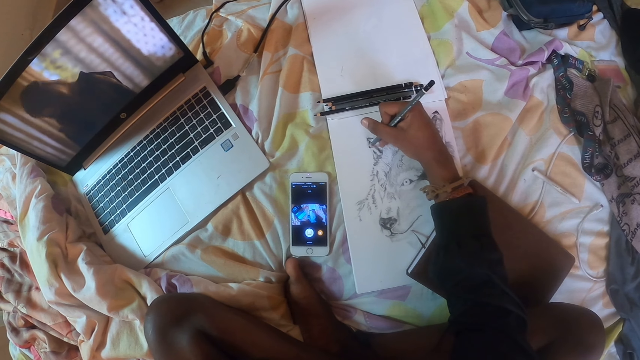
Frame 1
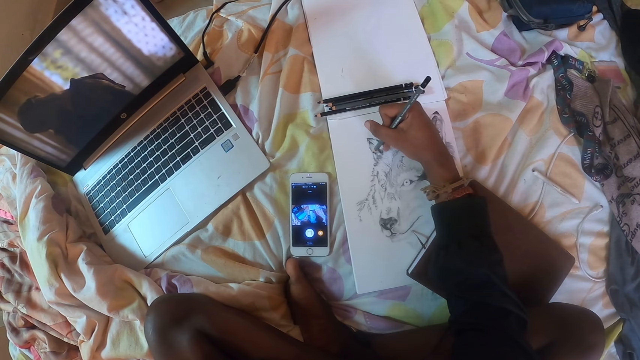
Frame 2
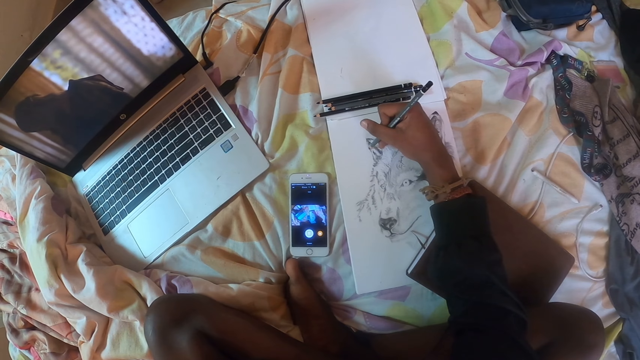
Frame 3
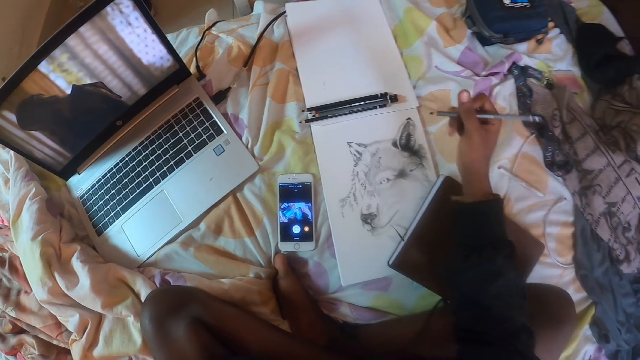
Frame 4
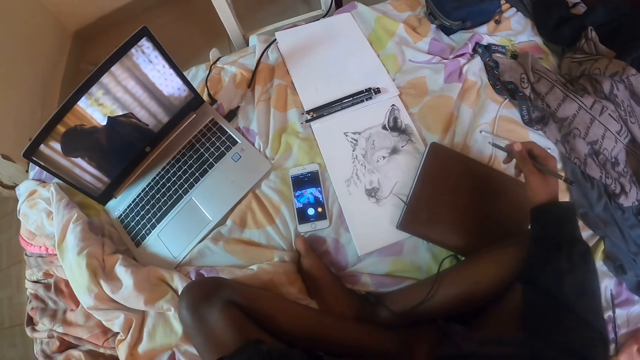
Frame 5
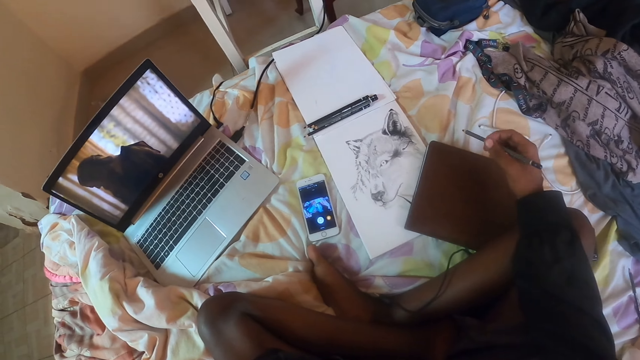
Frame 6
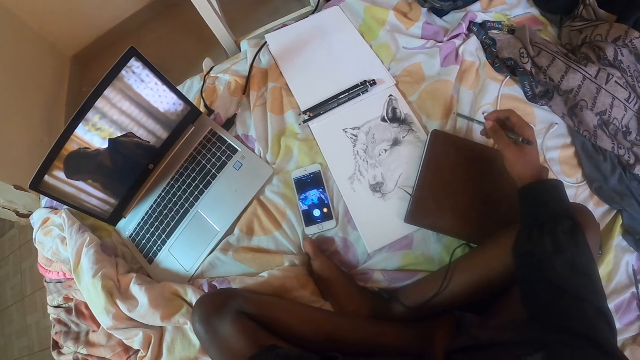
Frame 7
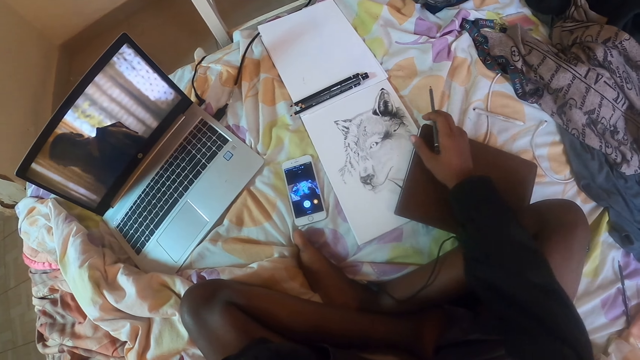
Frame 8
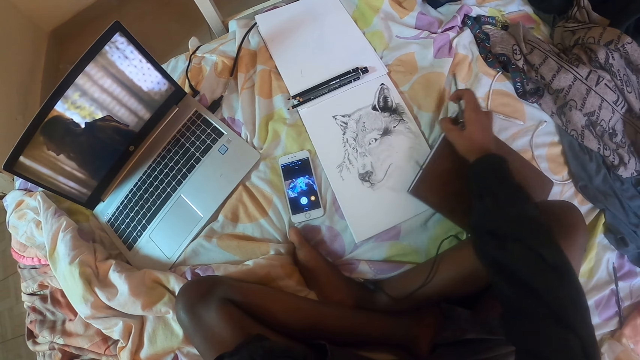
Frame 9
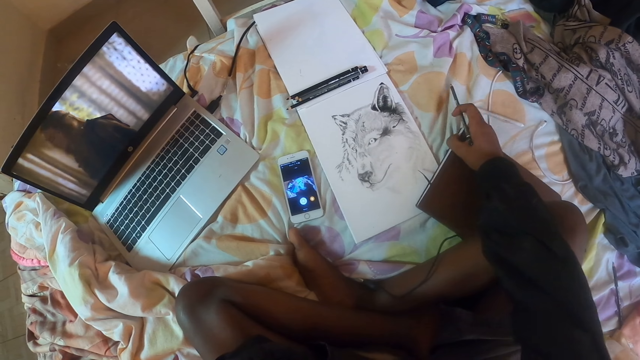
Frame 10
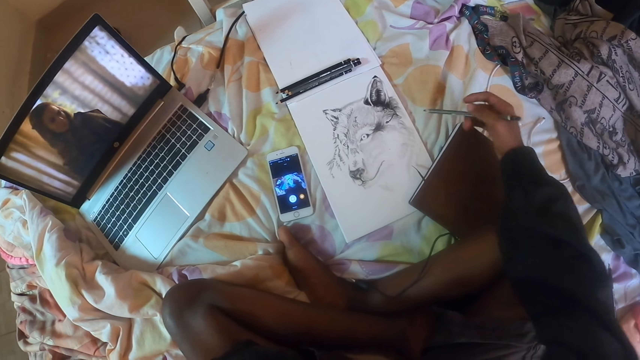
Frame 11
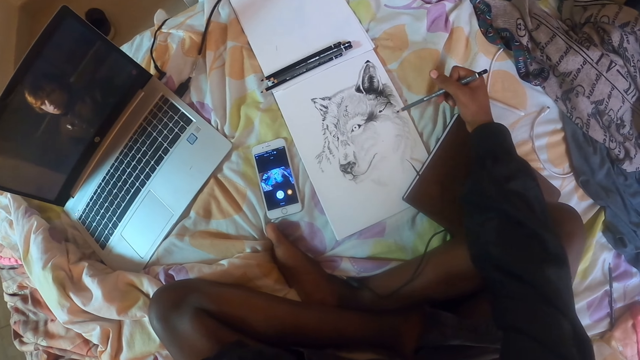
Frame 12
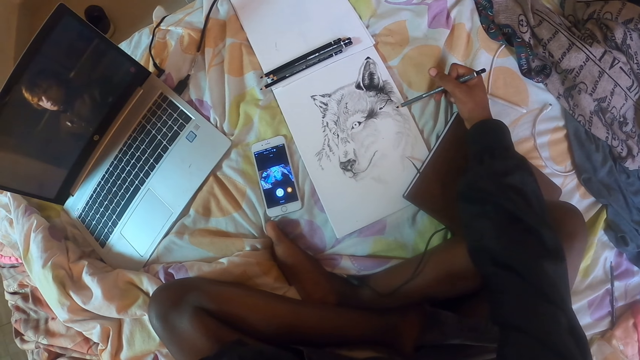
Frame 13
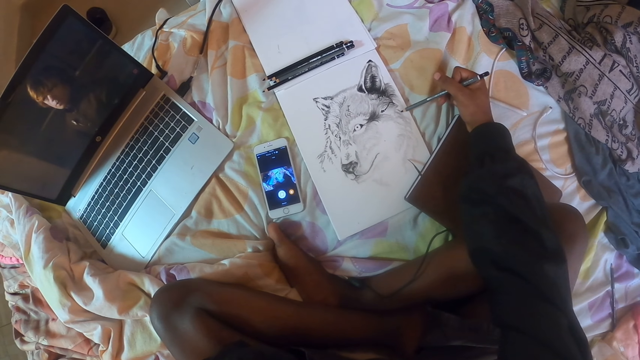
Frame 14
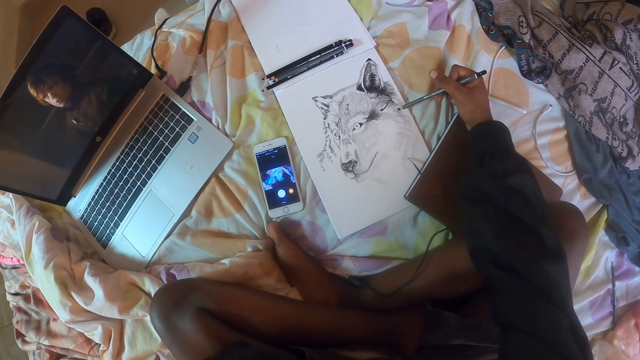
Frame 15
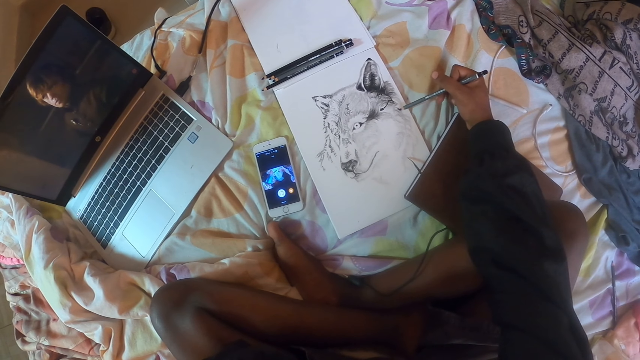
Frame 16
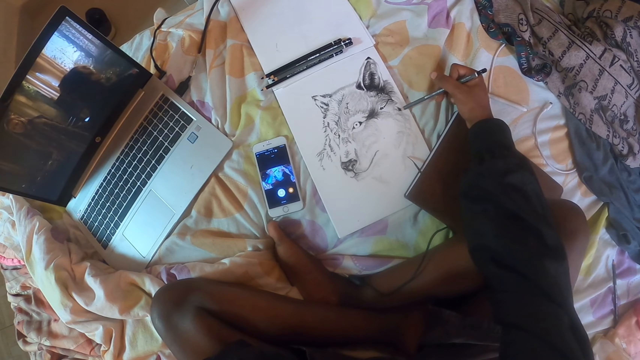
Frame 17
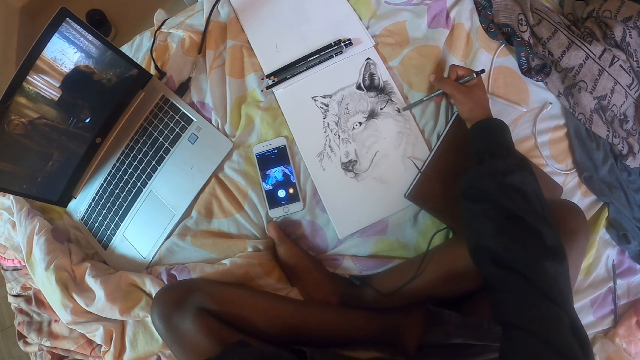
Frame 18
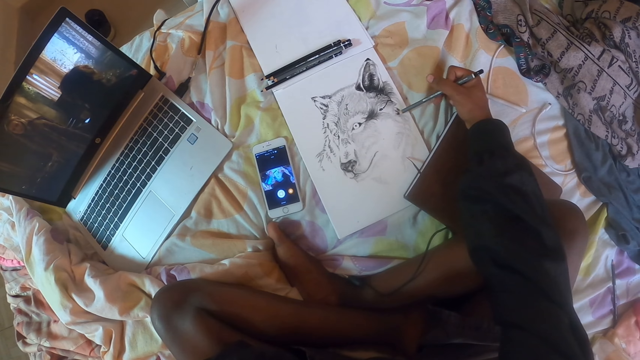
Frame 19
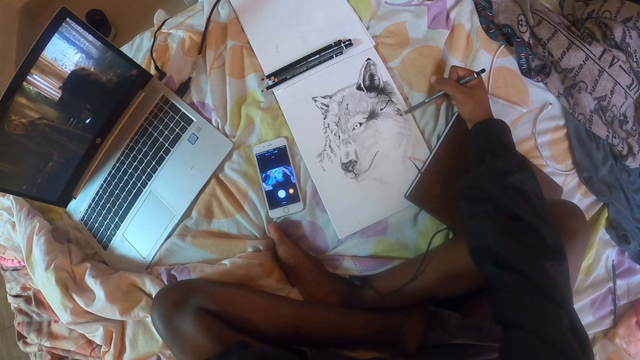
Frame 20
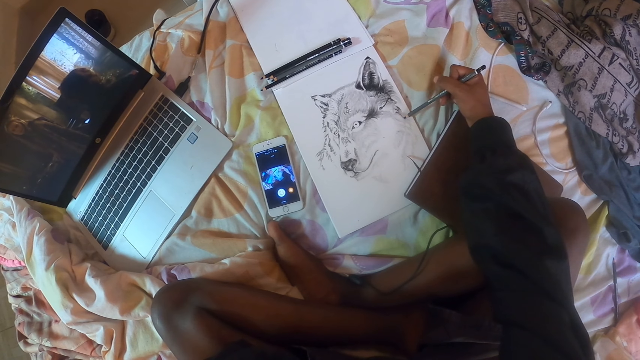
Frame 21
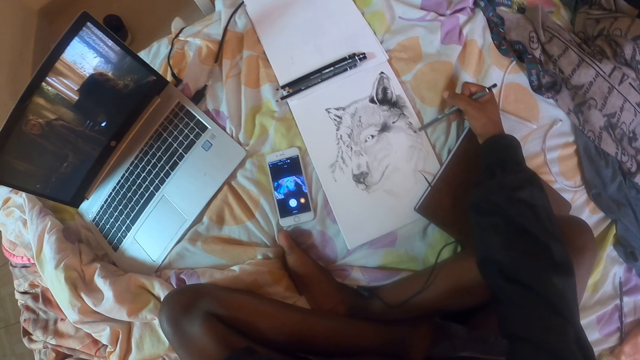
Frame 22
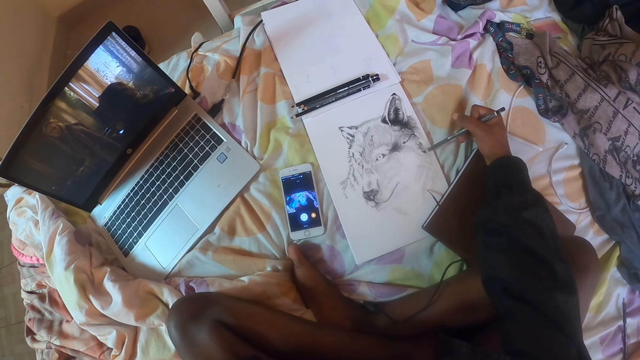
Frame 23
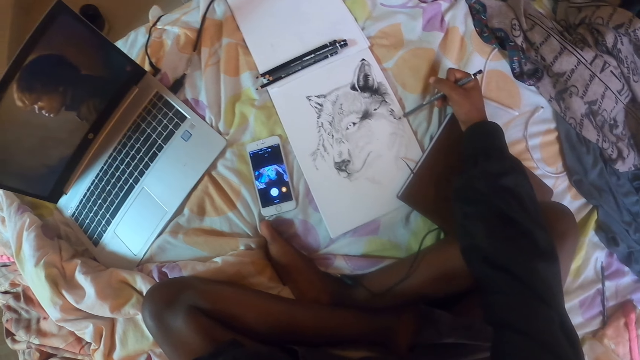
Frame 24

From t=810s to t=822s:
The camera wearer looks at a drawing. They draw a paper with a pencil.

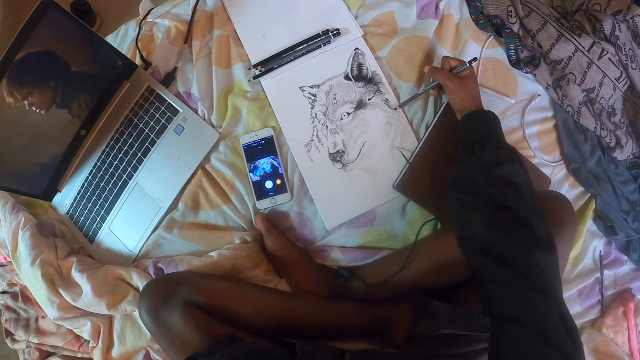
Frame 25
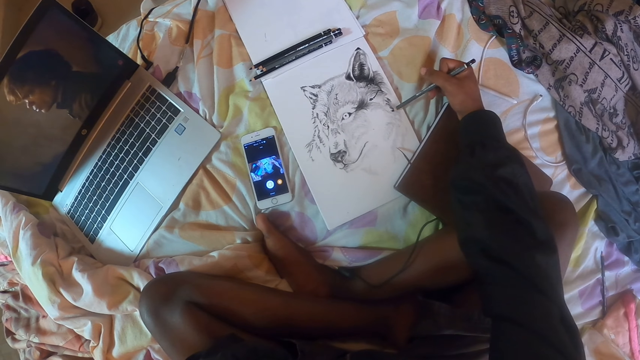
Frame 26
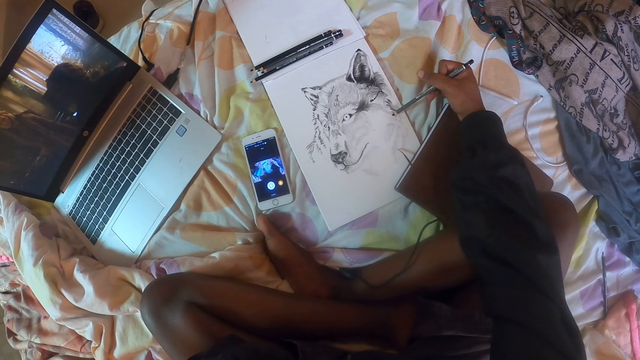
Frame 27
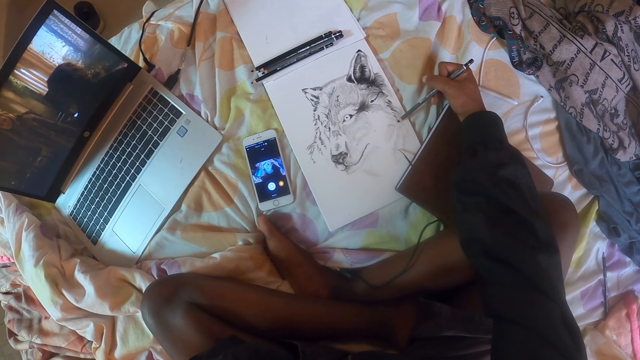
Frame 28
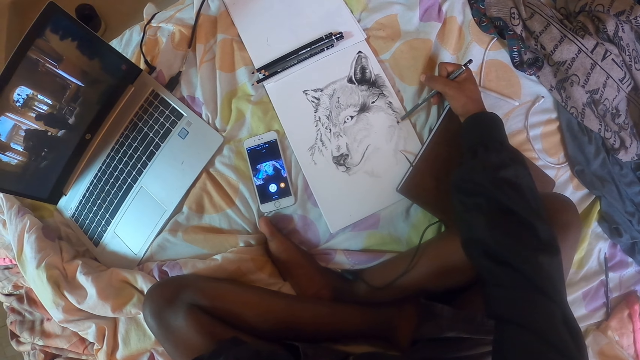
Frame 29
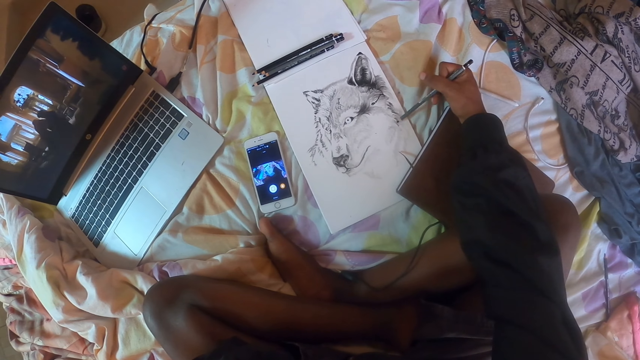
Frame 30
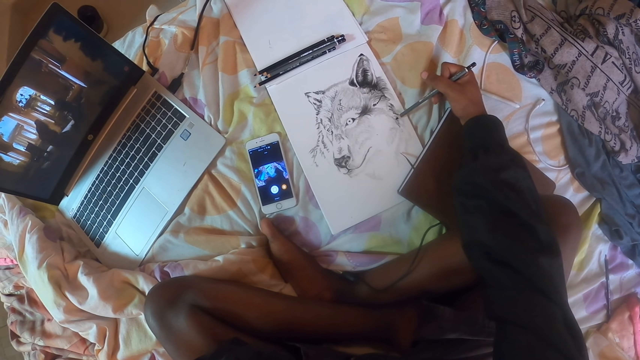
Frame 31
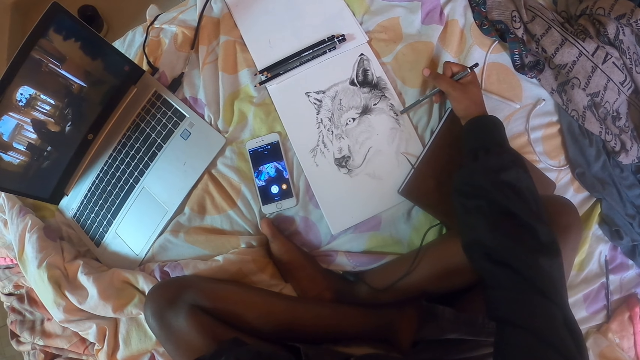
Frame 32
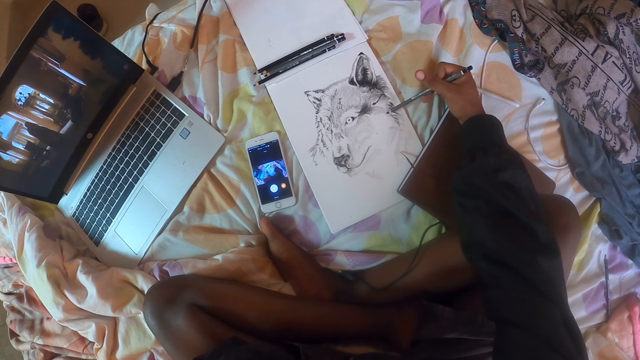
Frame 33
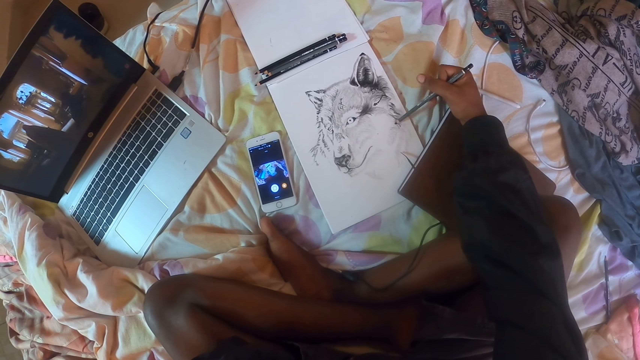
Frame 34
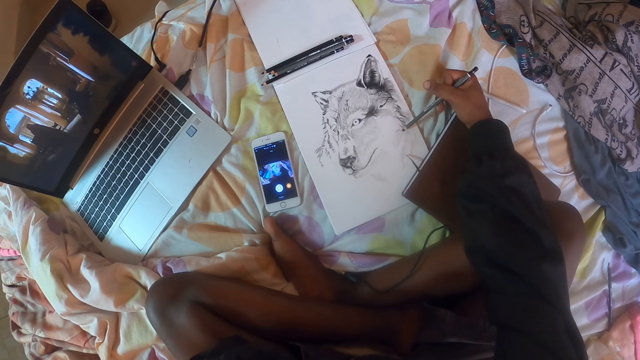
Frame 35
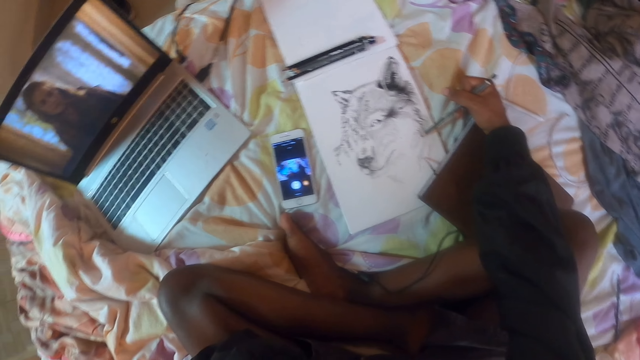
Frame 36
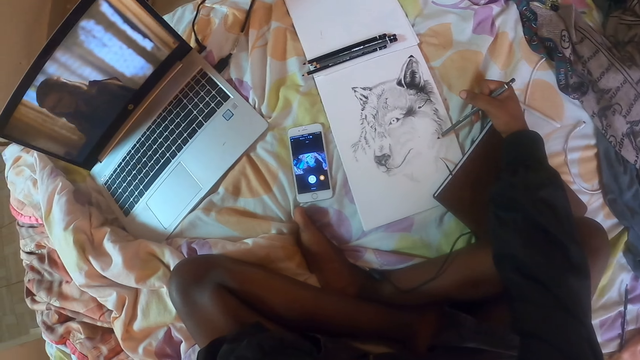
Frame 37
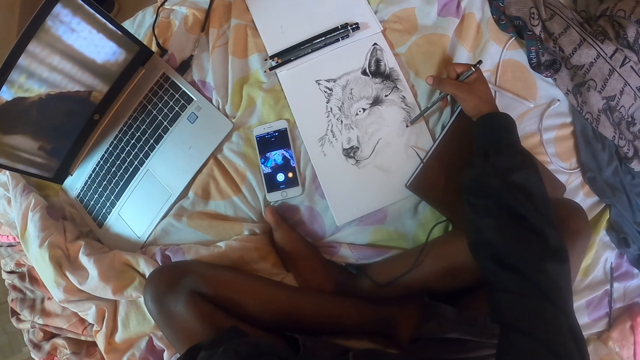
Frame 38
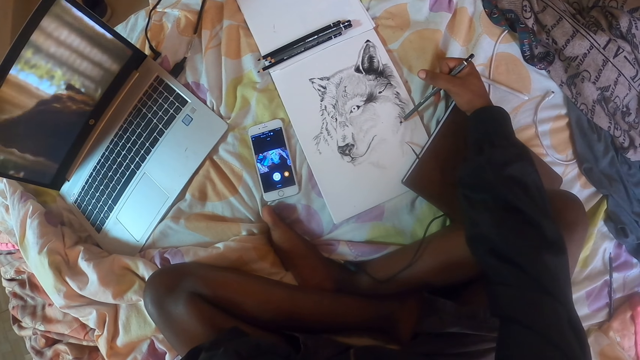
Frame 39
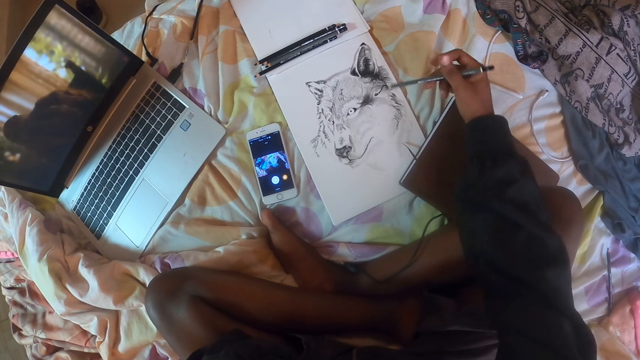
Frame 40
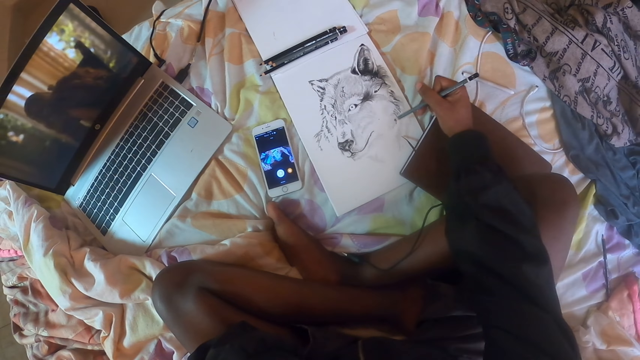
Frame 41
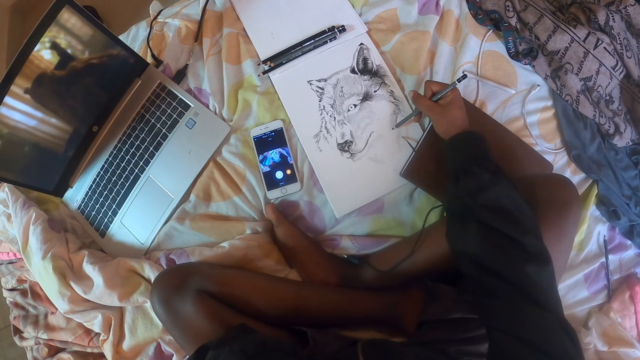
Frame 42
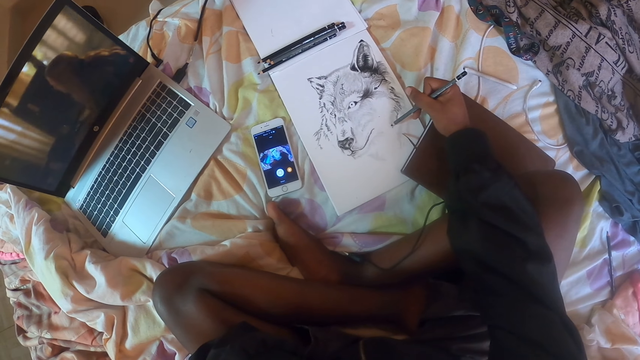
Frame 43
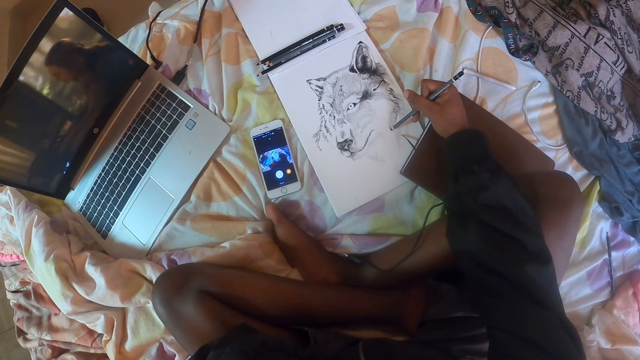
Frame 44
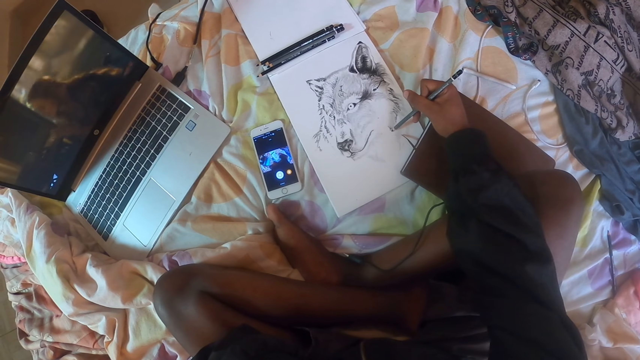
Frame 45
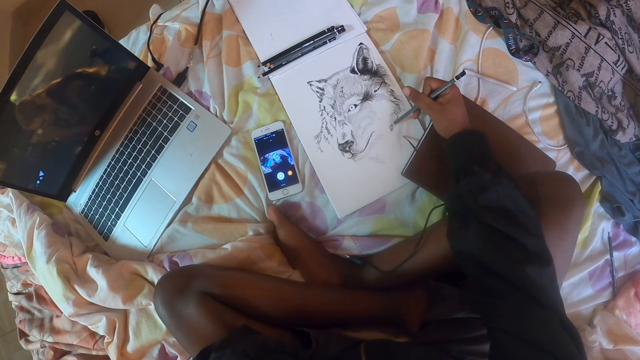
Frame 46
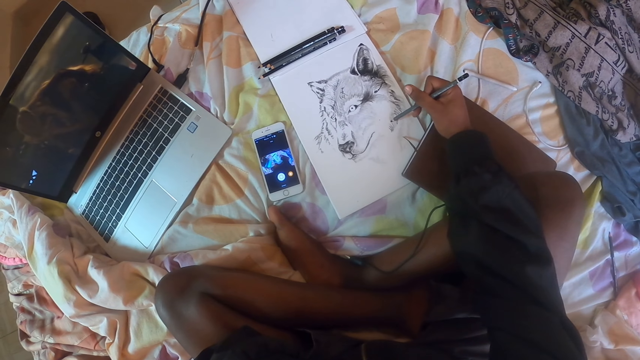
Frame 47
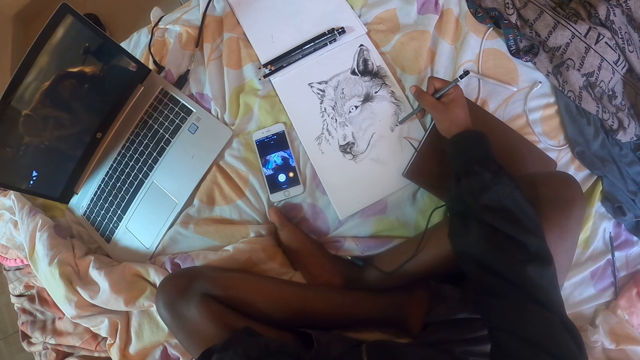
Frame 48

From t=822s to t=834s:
The camera wearer straightens a hand. They draw a dog picture with a pencil.
